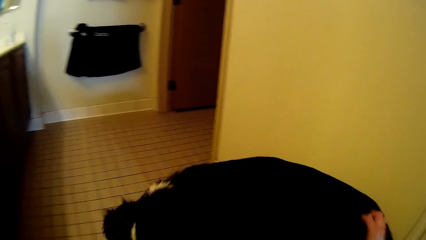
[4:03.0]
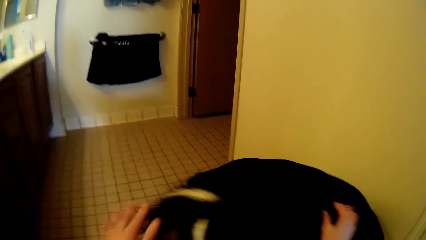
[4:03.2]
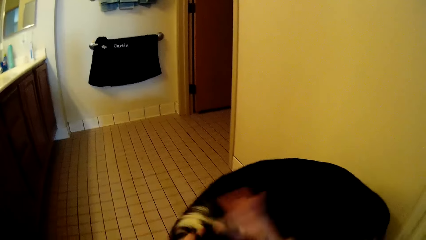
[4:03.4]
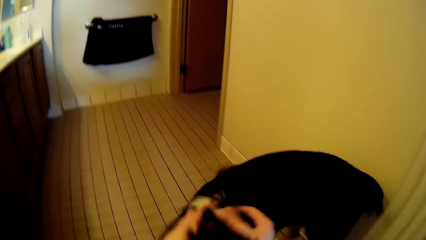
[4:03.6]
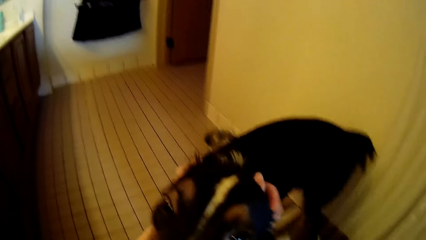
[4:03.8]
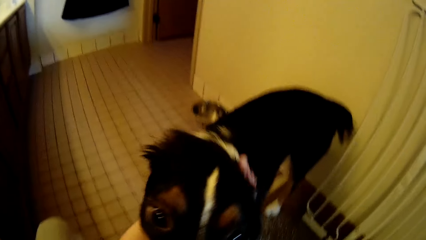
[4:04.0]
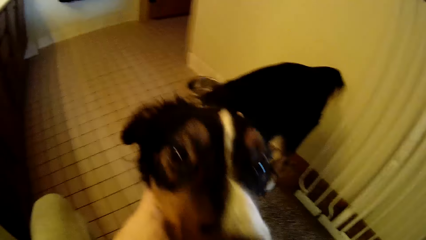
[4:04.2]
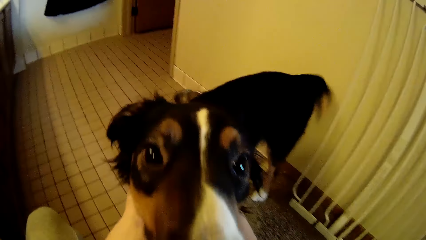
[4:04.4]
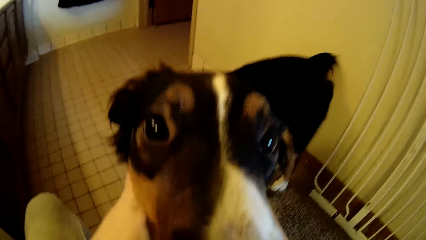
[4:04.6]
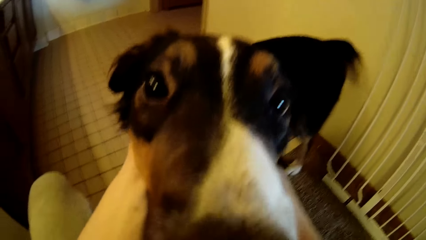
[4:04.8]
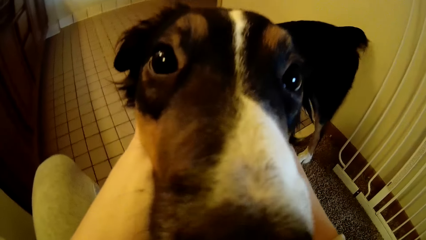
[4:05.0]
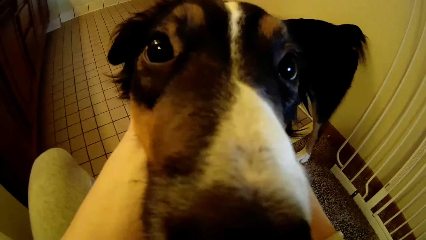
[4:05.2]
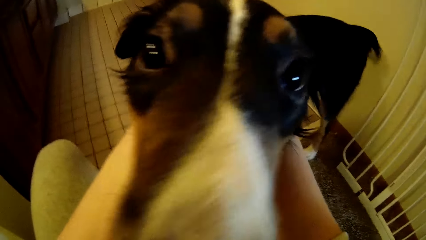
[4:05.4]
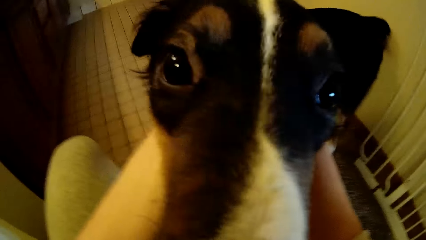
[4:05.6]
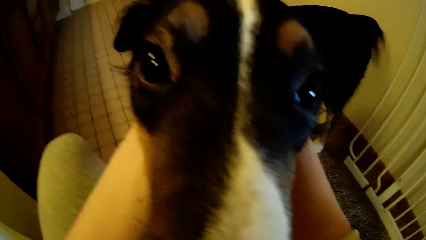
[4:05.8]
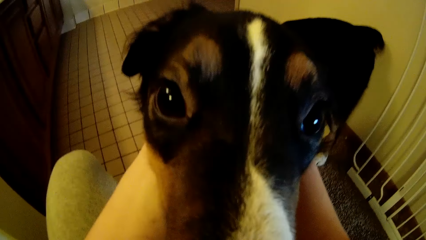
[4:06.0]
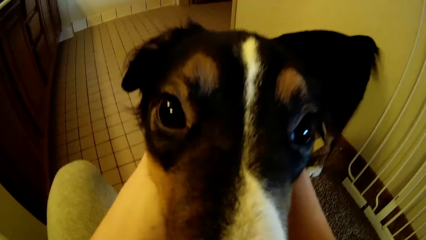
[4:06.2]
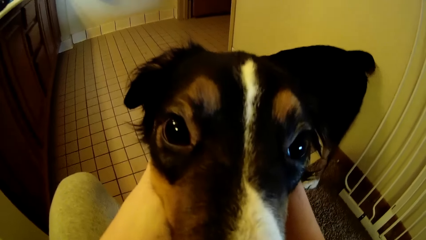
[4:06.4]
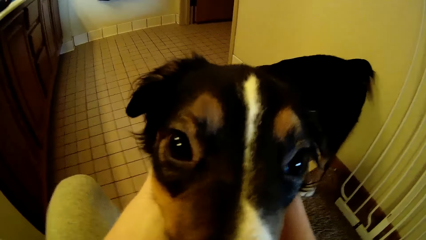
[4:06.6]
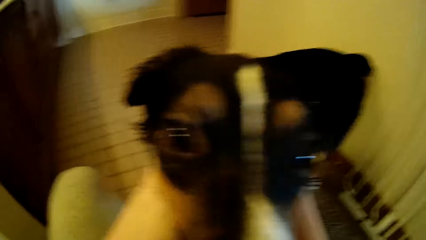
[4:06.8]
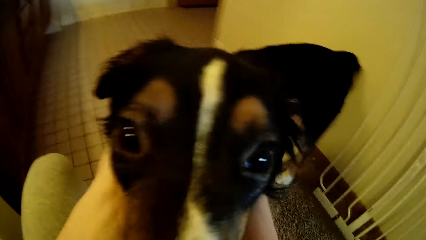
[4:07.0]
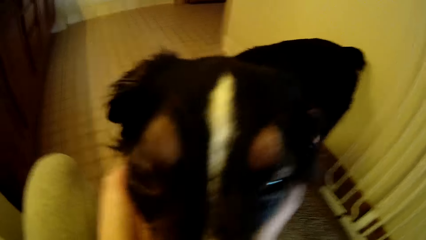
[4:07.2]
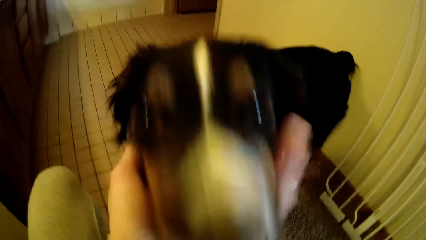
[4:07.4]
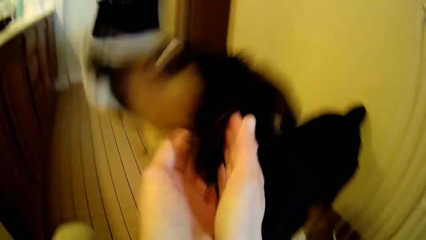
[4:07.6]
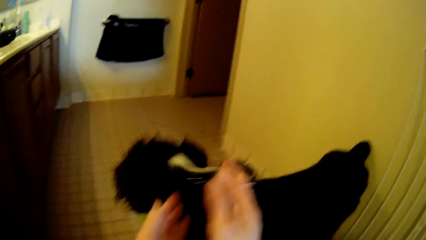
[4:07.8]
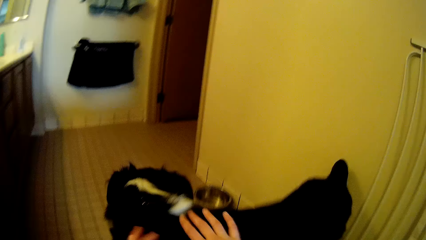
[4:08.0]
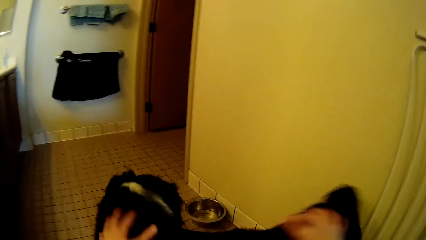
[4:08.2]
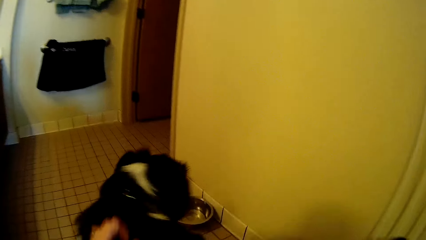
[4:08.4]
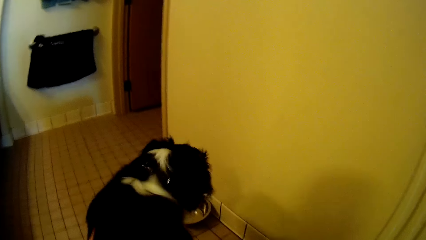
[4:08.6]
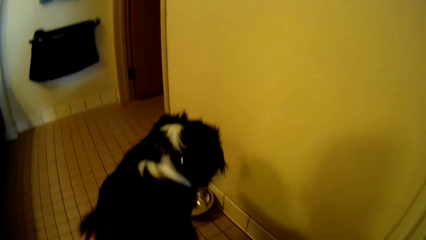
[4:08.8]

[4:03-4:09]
The camera wearer rubs the dog with both hands. They play.

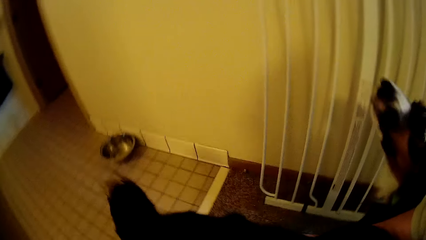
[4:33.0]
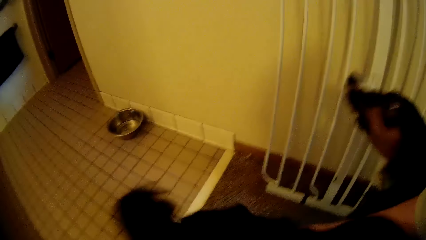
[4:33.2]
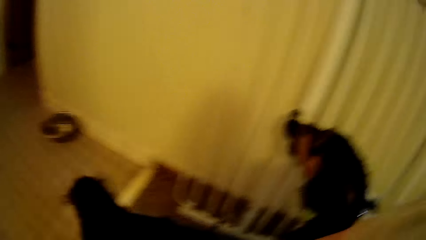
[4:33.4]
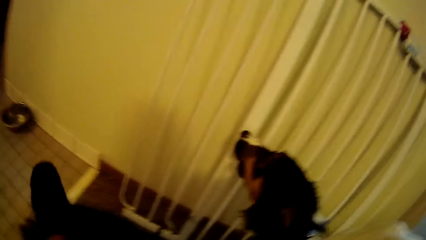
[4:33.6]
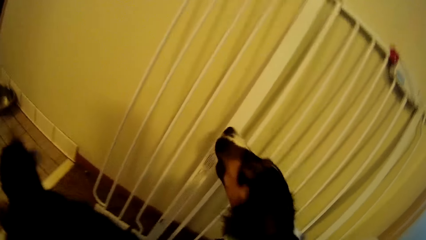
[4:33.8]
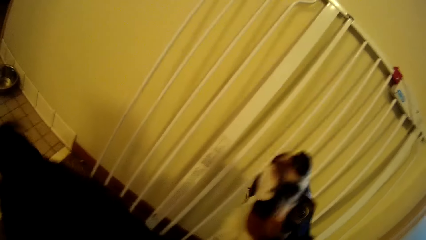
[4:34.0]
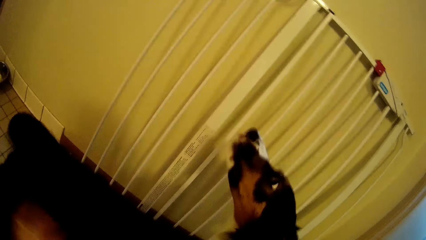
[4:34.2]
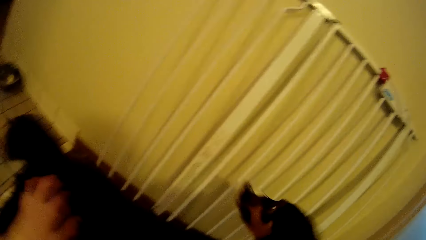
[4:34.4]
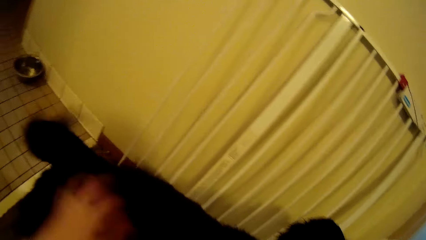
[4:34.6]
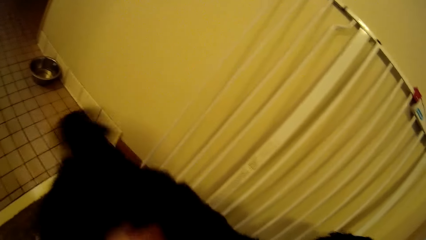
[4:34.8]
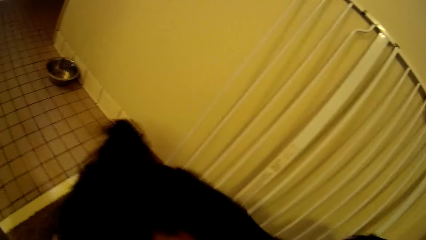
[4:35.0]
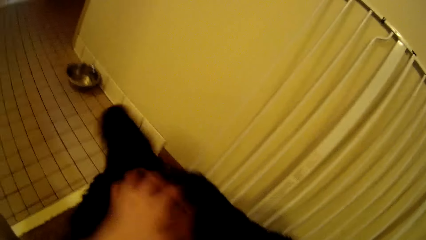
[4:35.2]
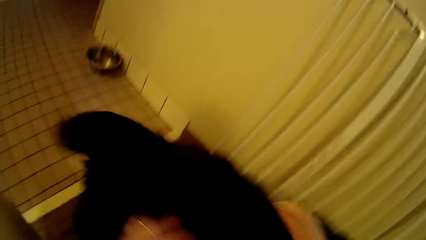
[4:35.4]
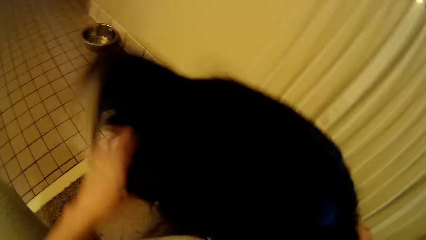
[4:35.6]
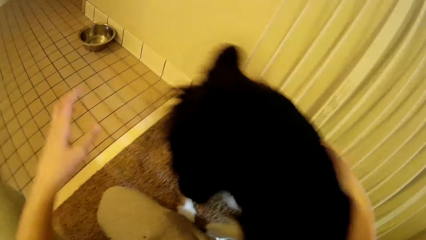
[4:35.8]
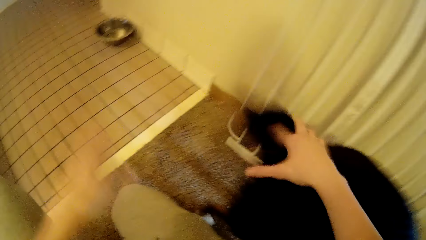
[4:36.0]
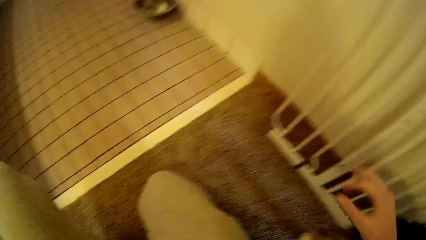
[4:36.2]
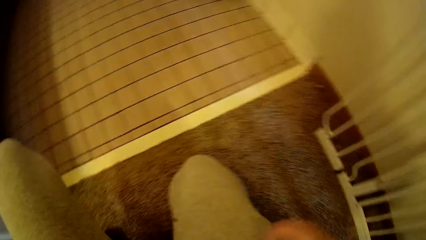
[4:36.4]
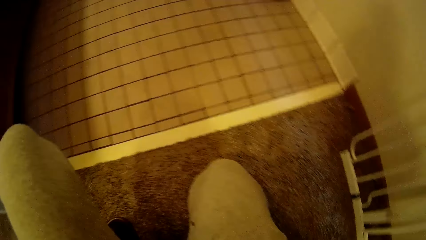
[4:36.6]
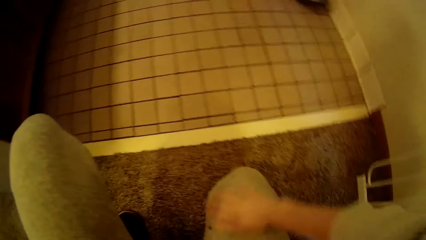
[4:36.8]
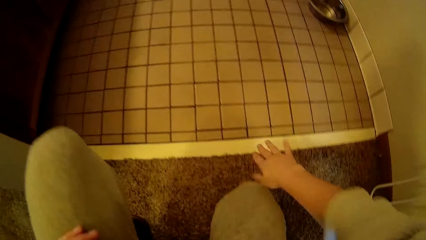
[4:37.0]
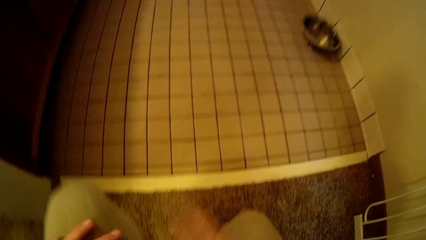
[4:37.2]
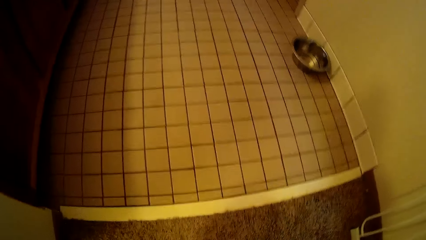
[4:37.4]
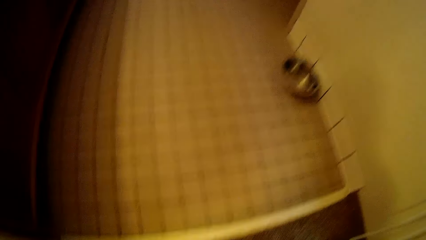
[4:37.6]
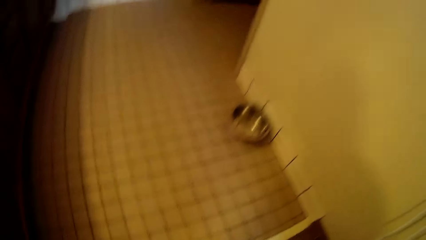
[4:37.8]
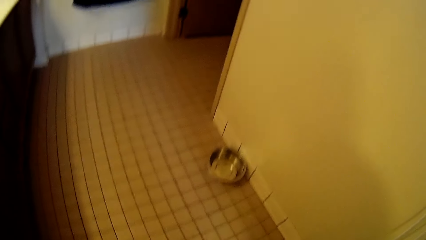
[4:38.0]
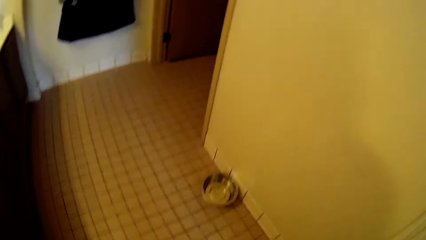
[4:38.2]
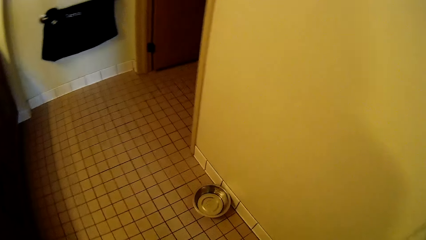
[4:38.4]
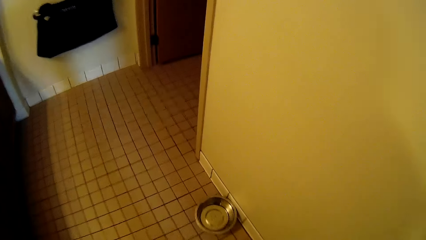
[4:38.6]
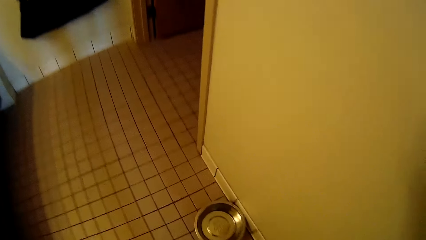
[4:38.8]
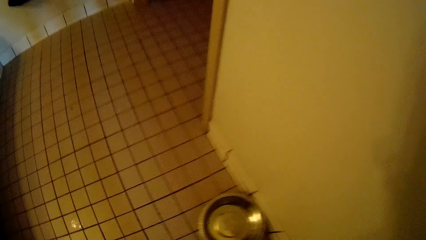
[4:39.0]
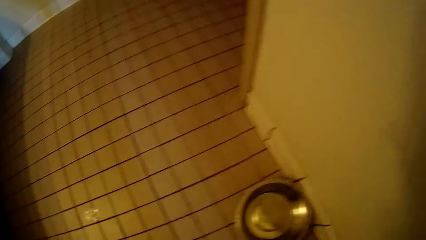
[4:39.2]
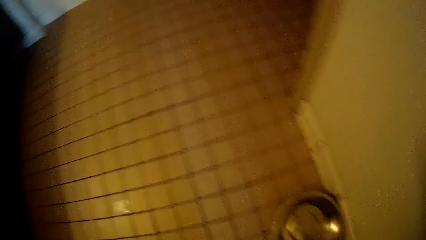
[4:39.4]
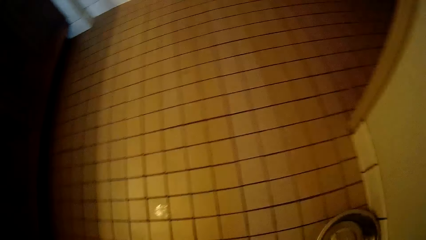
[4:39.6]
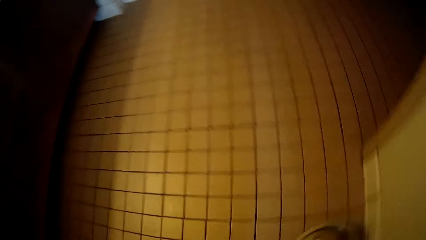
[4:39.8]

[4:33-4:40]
The dog walks out of the bathroom through the corridor. The camera wearer cleans her trouser with her right hand. She walks. She picks up a plate from the floor with her right hand.

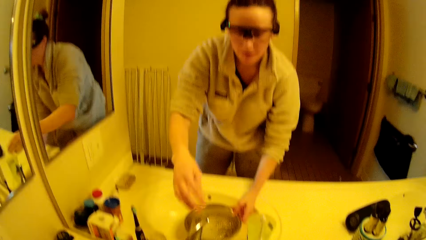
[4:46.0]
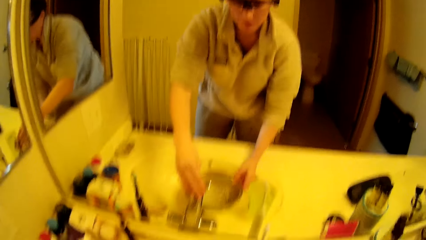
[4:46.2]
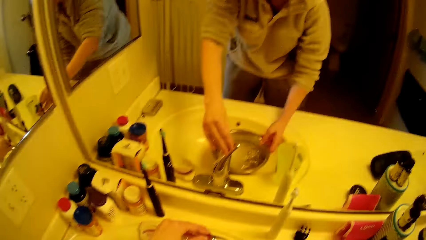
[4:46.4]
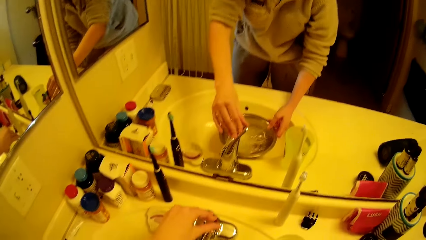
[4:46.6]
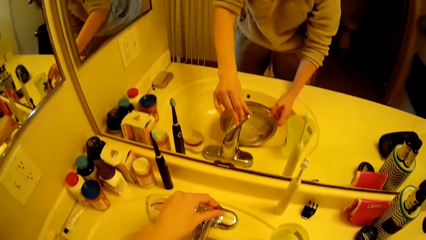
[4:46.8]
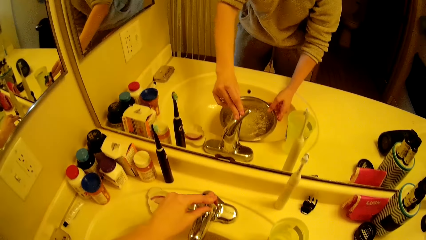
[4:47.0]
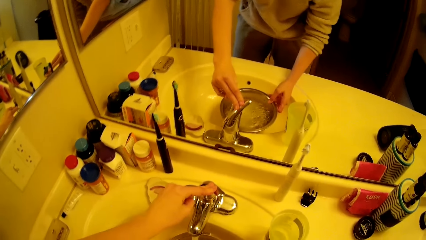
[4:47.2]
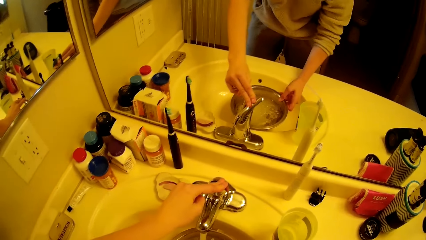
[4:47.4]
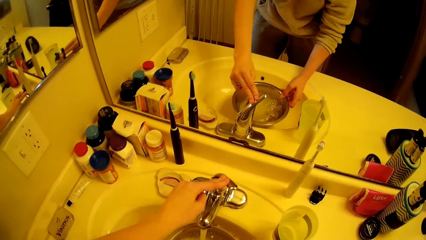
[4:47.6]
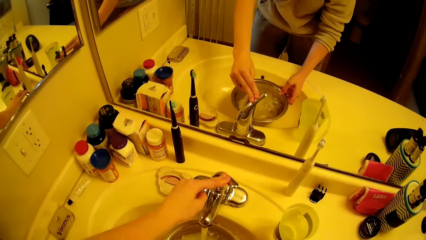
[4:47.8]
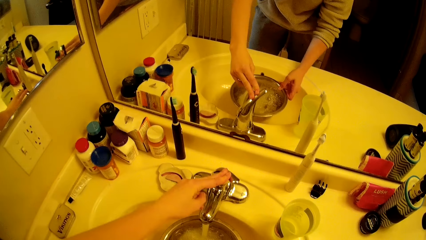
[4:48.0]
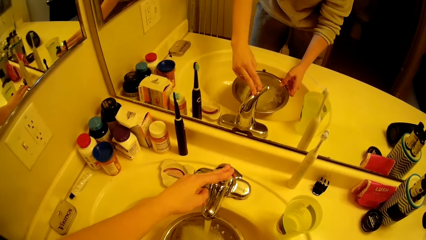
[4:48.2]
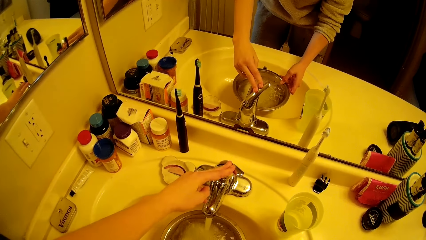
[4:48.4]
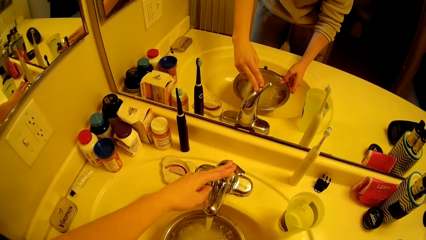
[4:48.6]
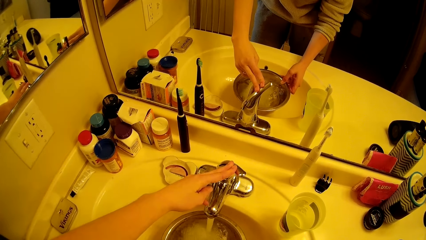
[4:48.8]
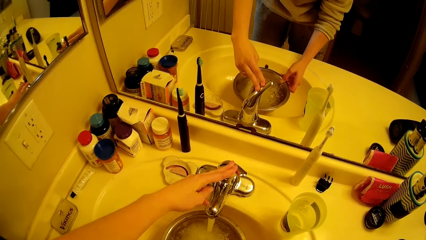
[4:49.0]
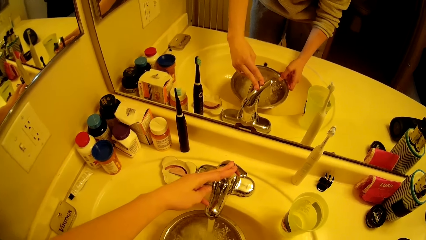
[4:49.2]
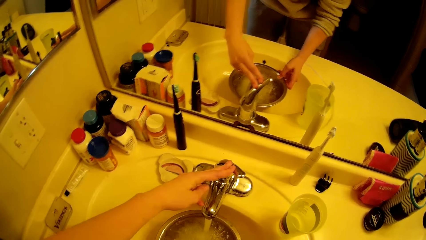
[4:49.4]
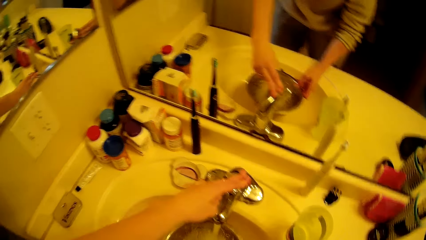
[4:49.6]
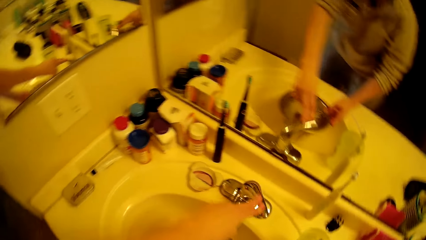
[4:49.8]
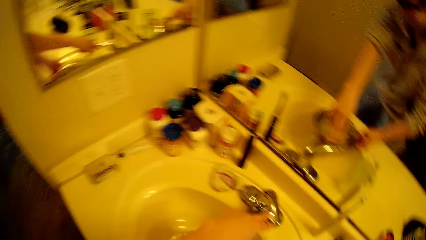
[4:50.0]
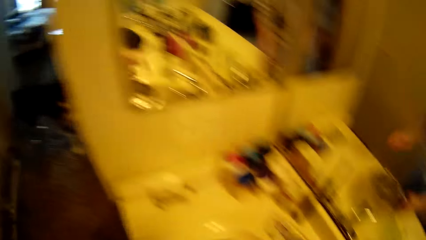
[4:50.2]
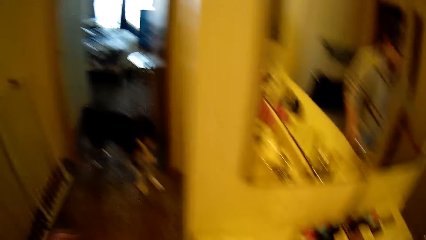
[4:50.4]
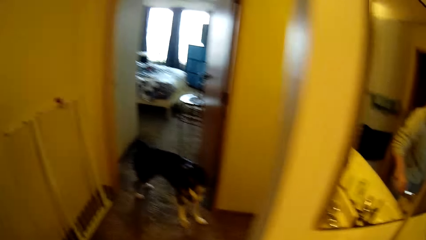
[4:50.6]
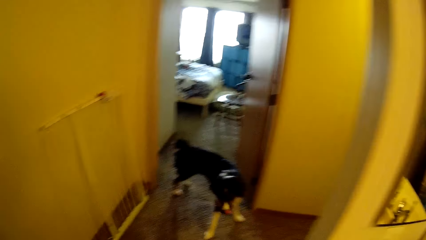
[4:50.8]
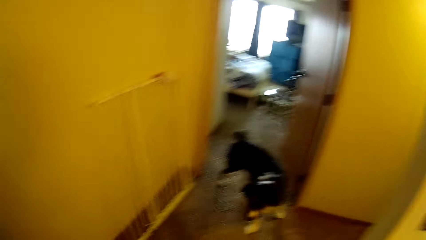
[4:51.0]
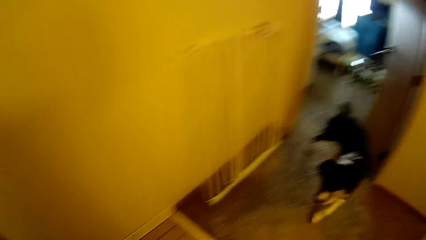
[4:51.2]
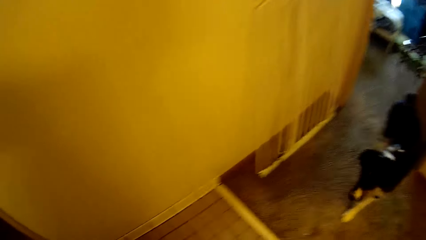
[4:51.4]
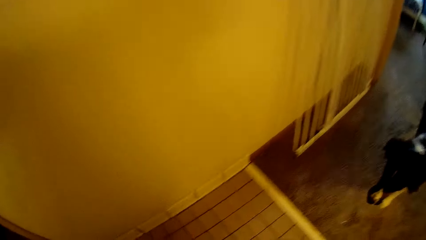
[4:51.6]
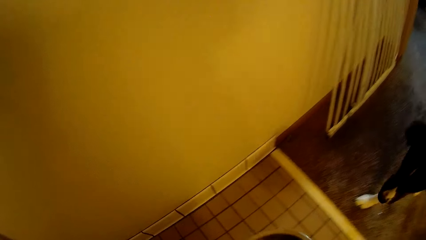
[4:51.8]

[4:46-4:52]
The camera wearer touches the tap with her left hand. She pours water in the dog's plate. She closes the tap with her left hand.
